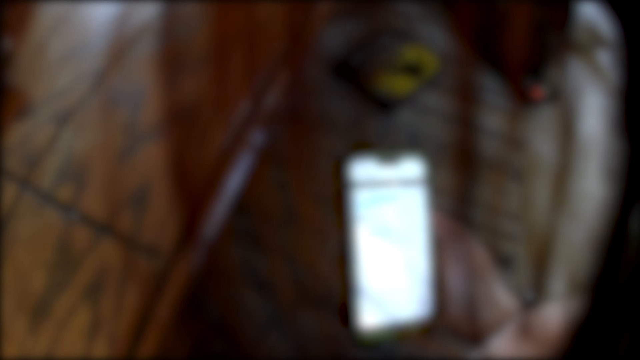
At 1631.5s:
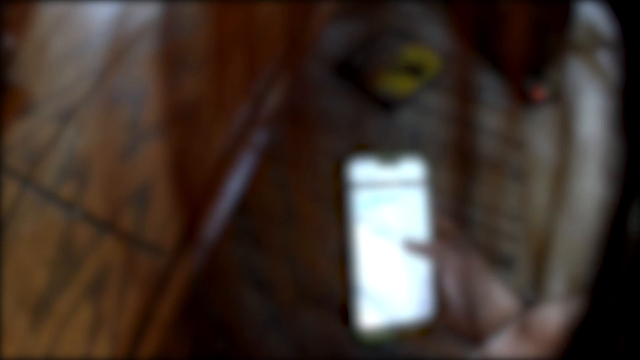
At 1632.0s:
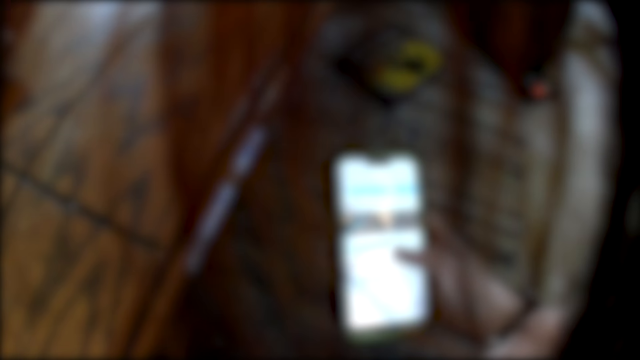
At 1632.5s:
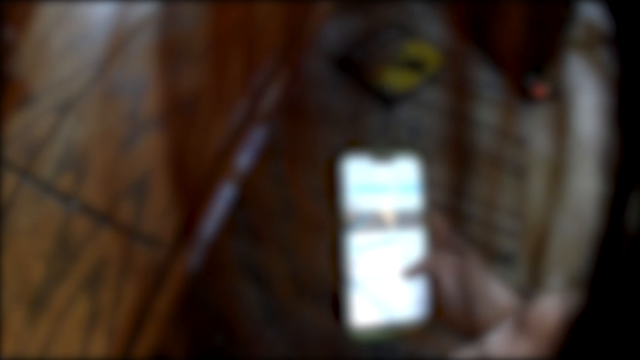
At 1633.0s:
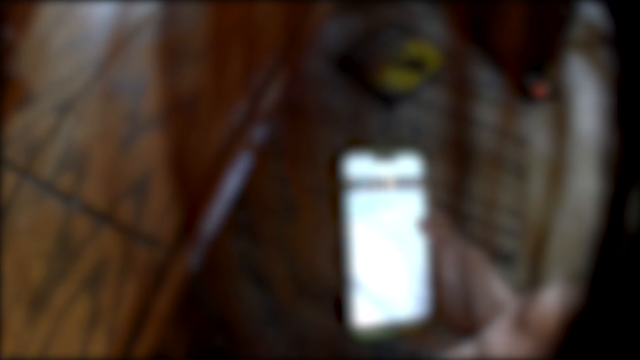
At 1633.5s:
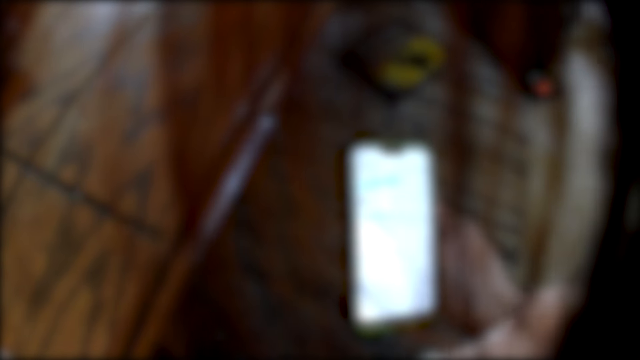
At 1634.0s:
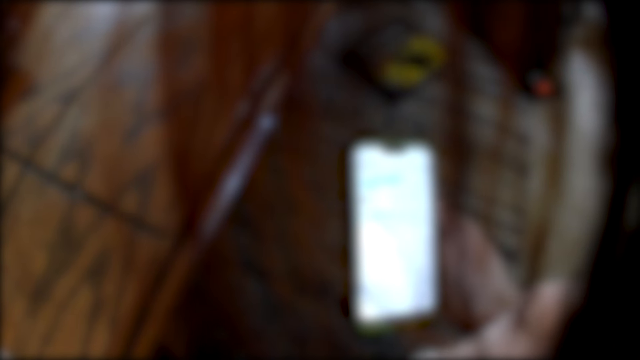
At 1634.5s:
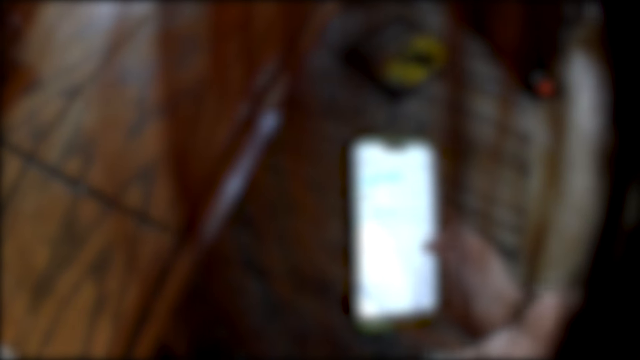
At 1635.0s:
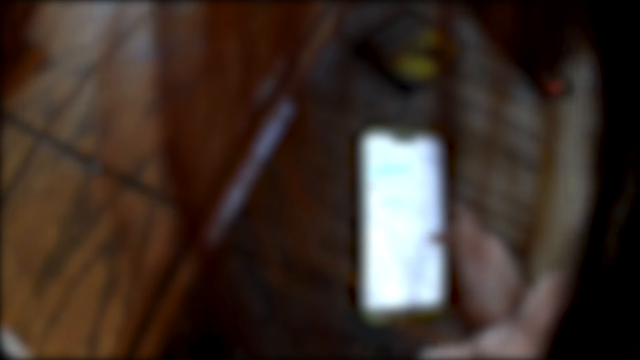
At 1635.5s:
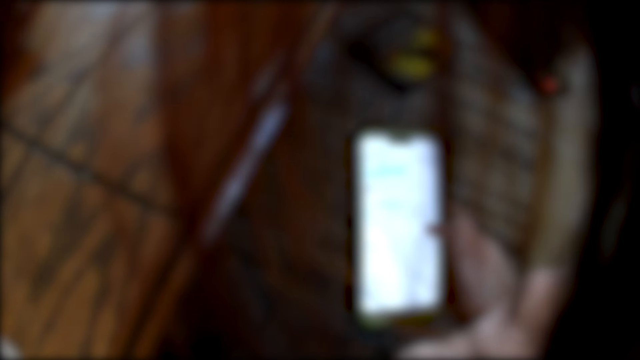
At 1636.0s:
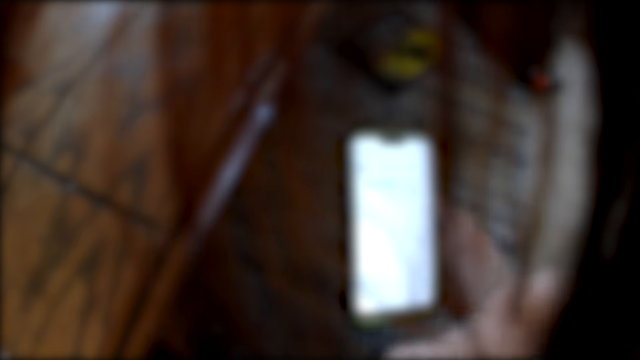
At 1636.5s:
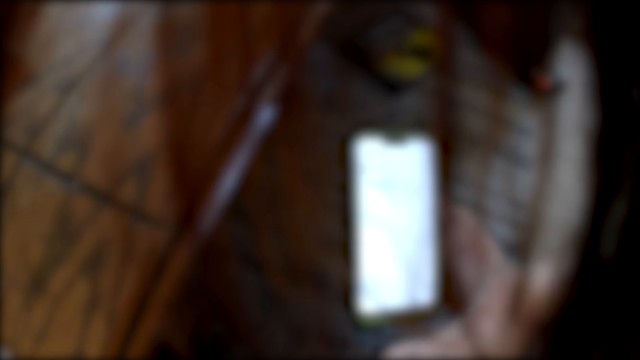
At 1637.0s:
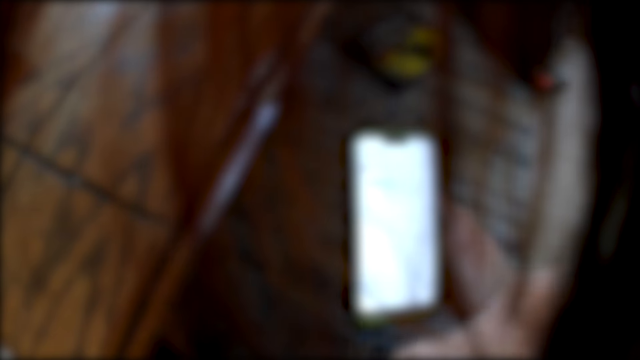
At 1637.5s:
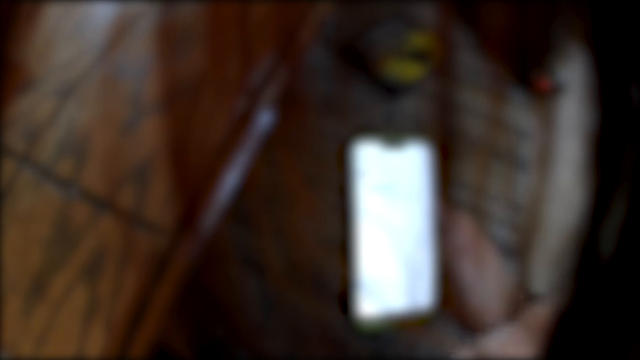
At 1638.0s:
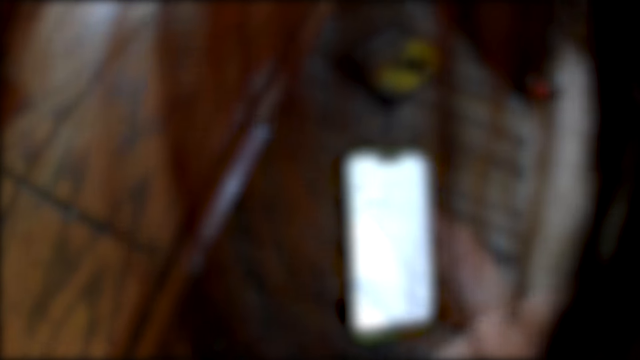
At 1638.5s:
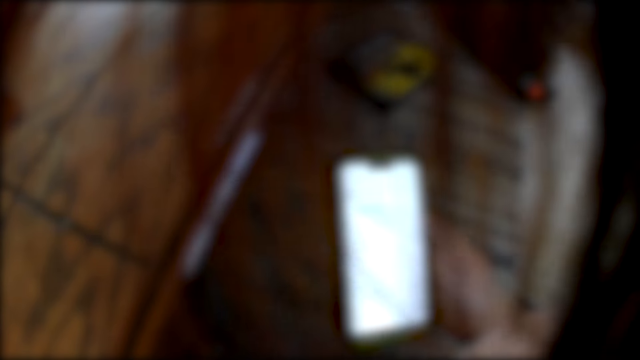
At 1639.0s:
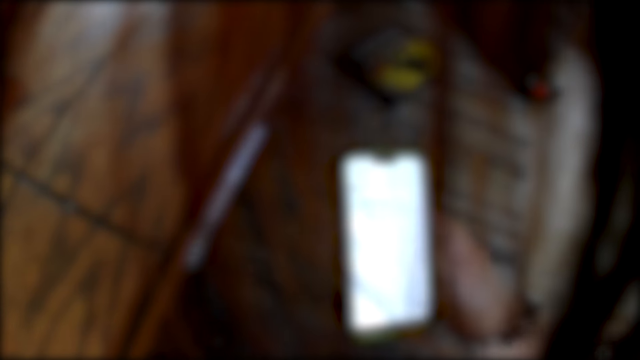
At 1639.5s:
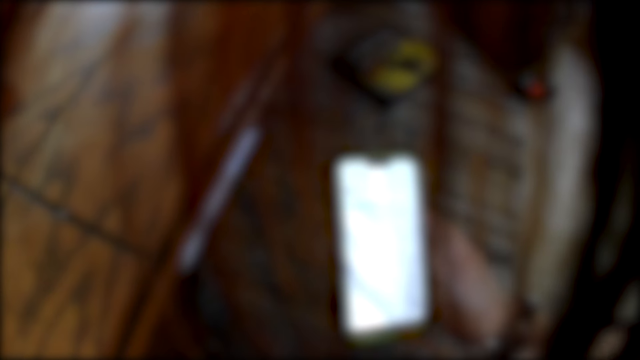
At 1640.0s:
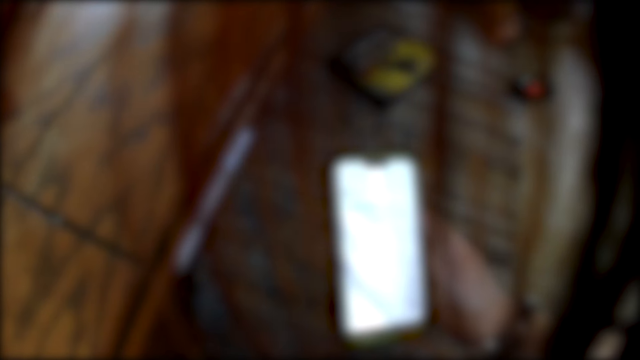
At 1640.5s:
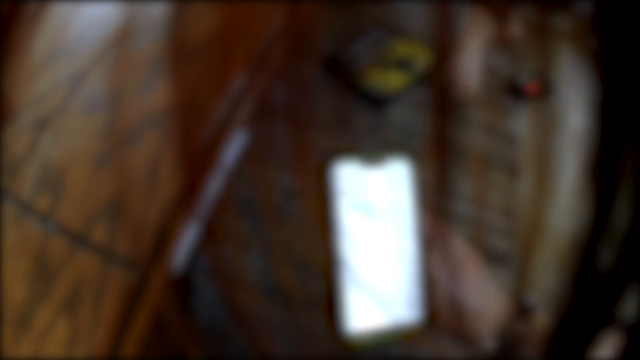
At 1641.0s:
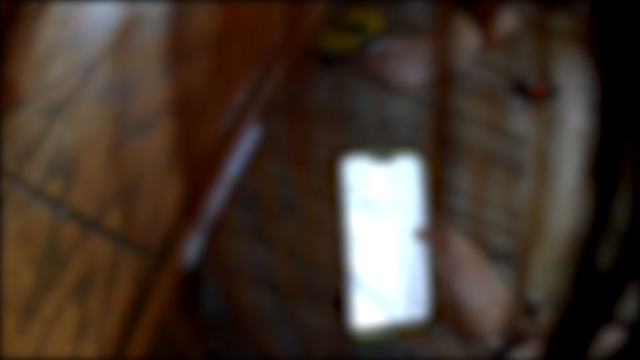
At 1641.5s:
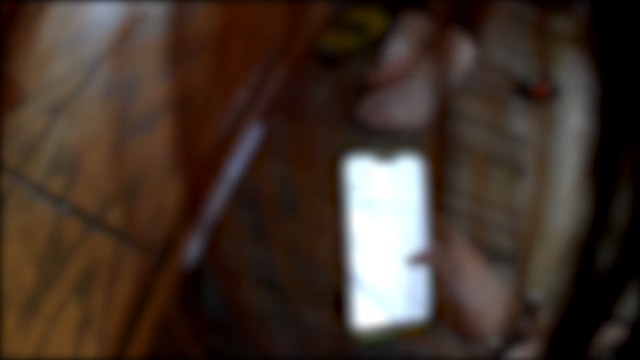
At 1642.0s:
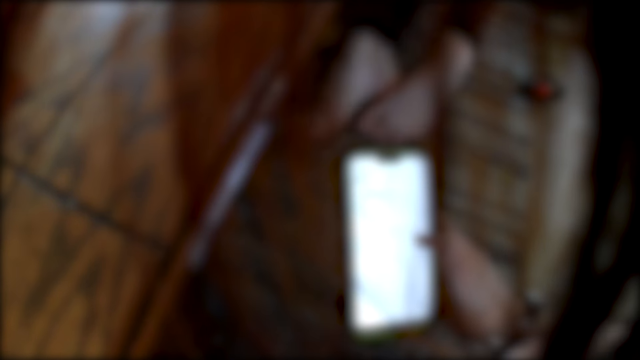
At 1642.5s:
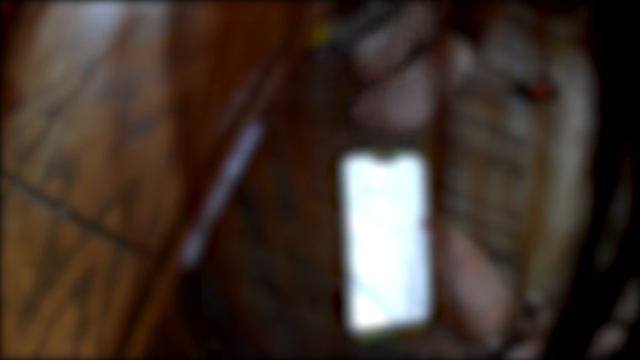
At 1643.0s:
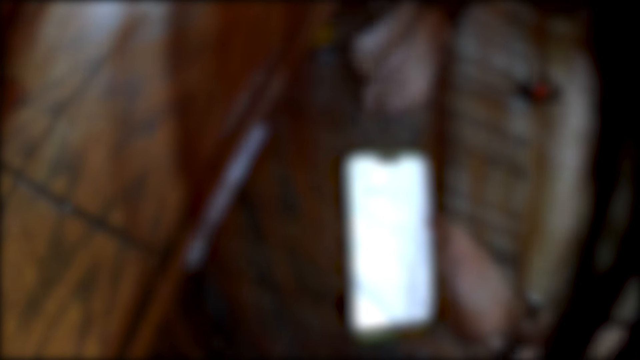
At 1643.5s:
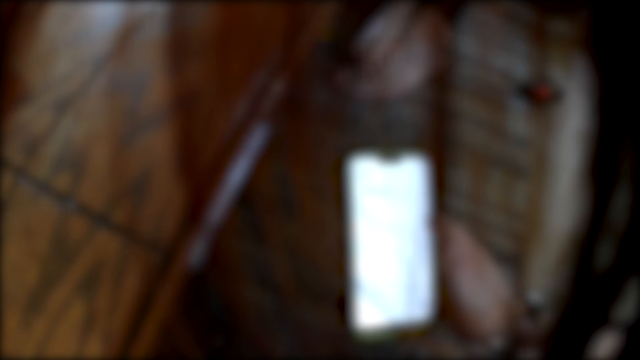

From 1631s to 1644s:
The camera wearer scrolls the phone. A woman kicks a book with her left foot. The camera wearer stares at the phone.

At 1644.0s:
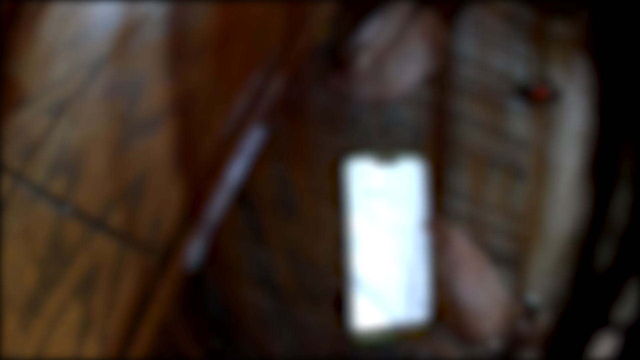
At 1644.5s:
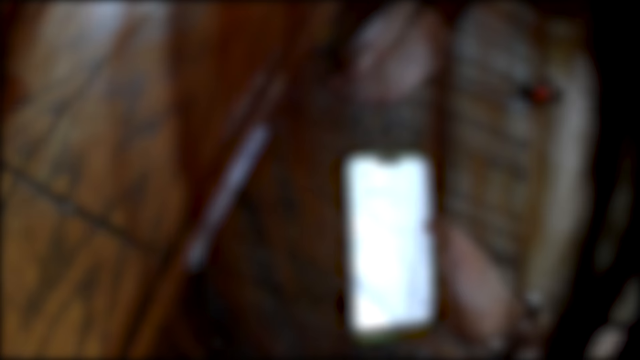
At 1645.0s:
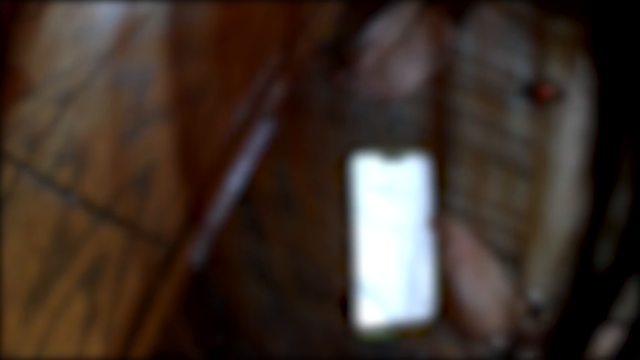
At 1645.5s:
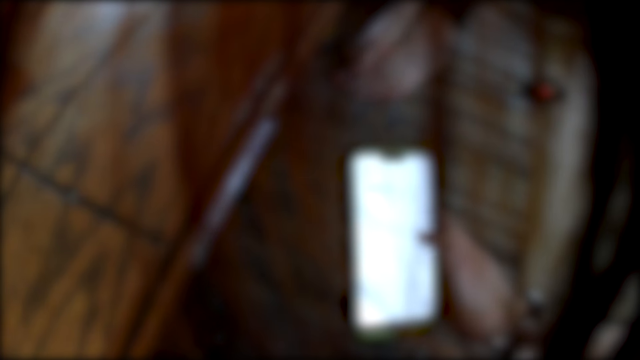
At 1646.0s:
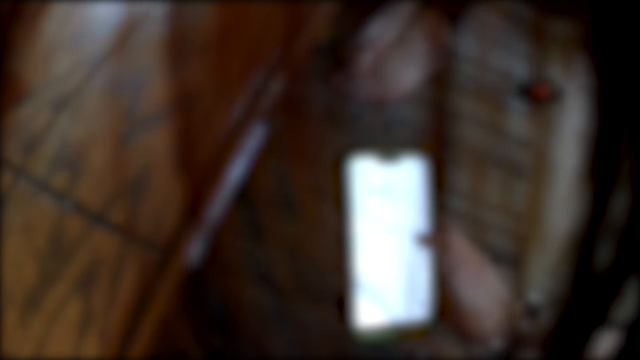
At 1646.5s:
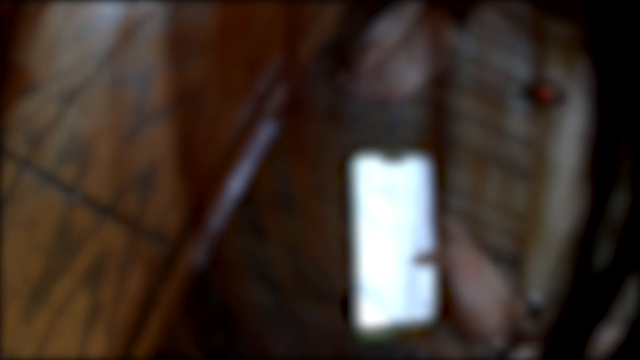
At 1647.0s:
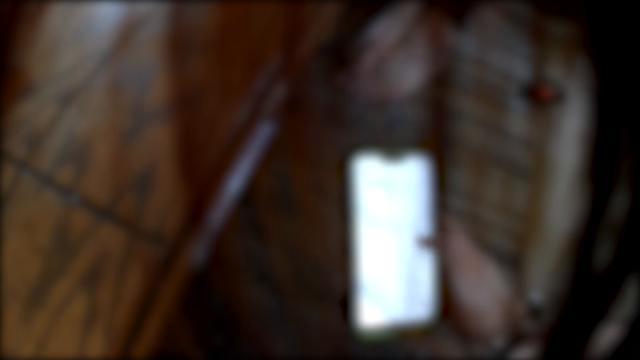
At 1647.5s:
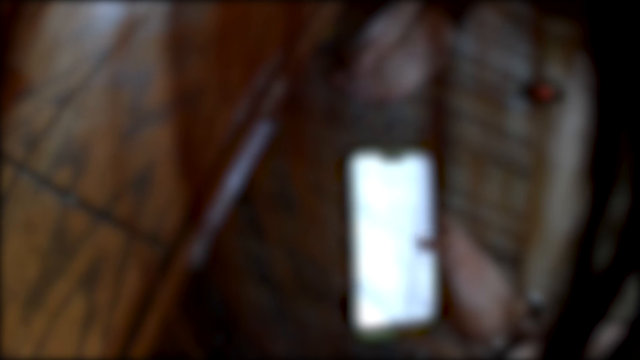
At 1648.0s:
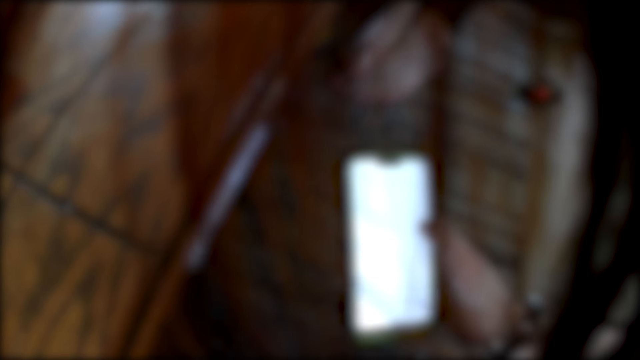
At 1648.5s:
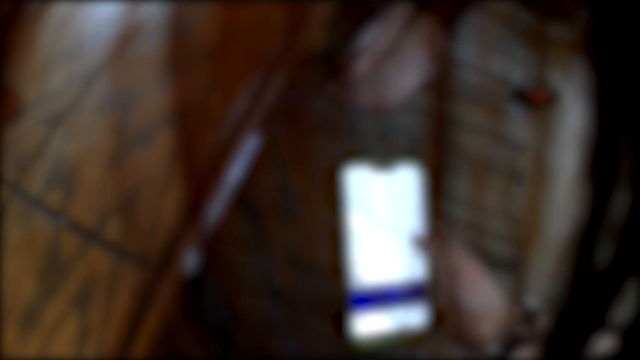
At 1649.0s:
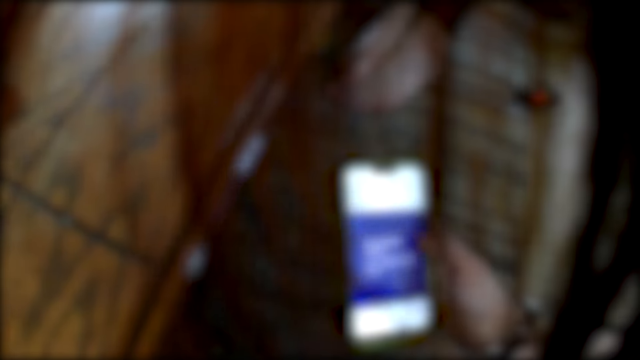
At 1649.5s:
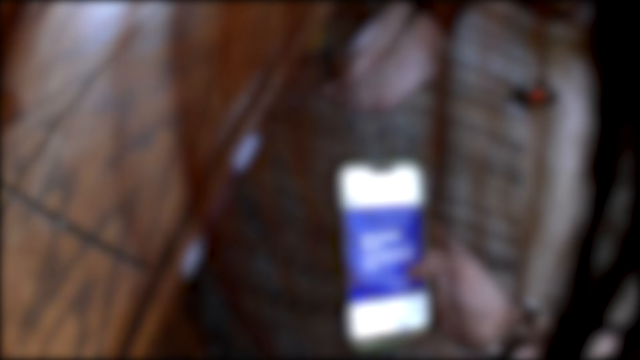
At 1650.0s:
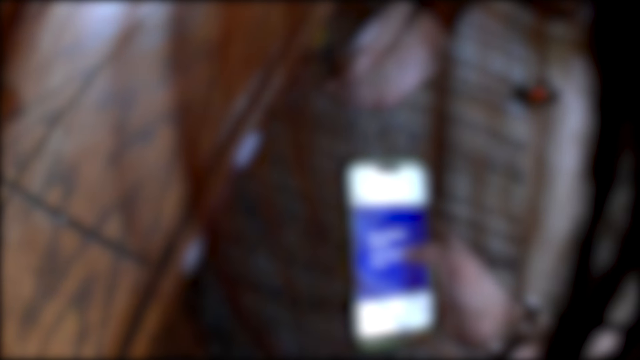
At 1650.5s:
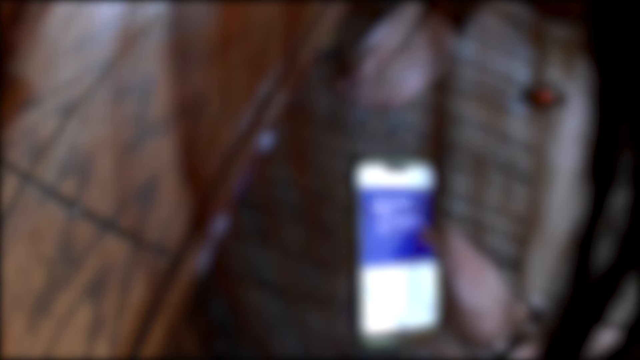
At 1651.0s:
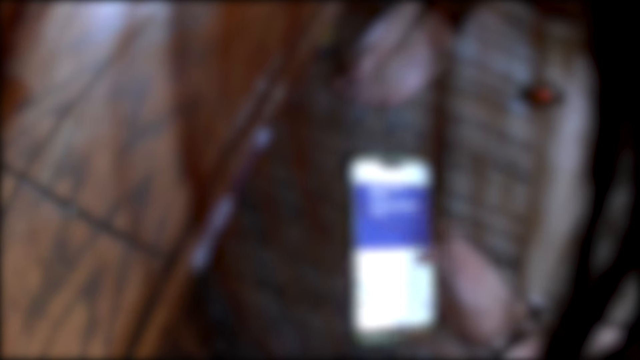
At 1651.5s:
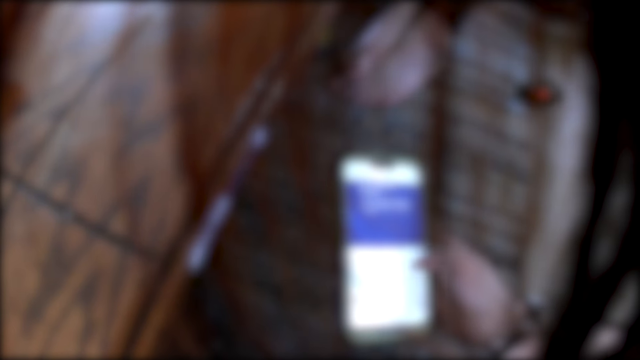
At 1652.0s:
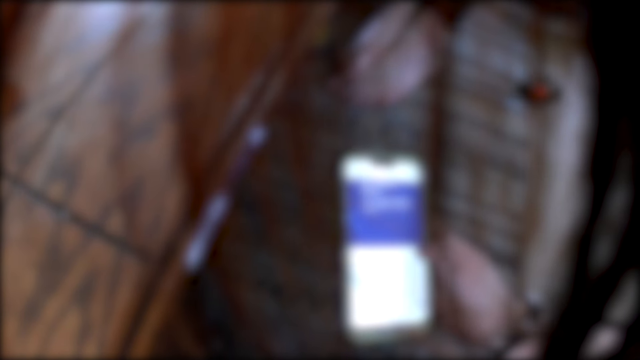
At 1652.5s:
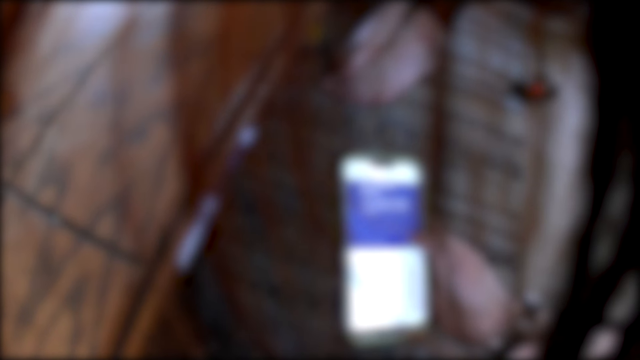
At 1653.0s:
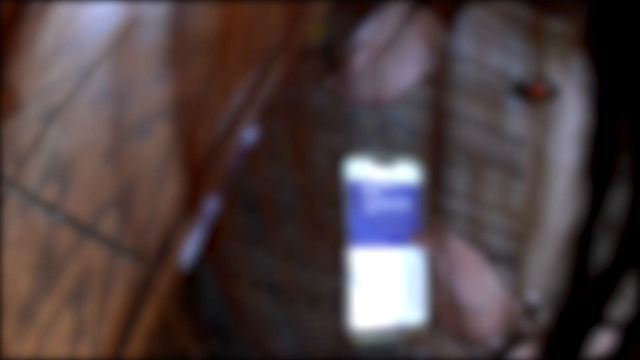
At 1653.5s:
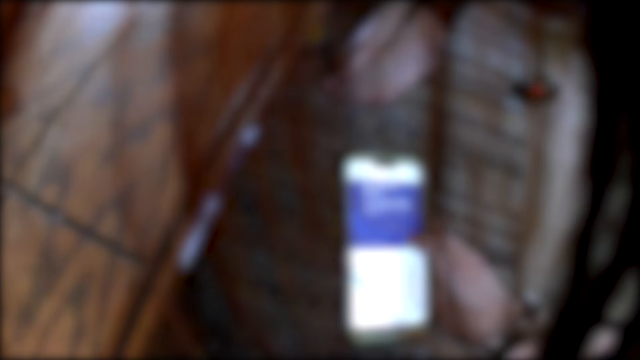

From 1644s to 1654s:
The camera wearer scrolls the phone.
